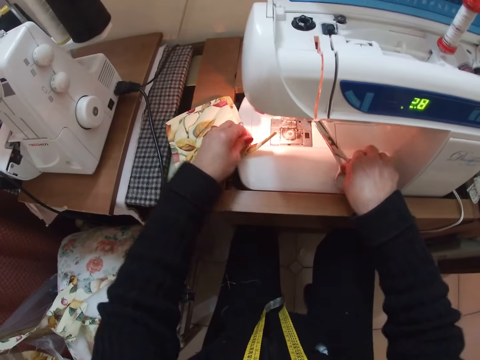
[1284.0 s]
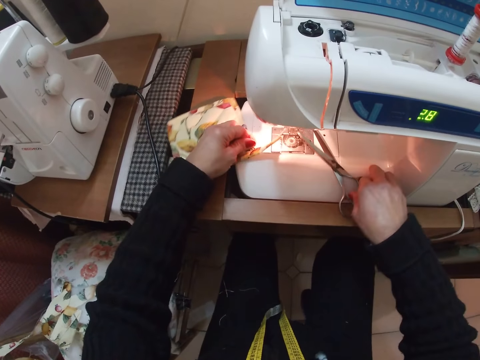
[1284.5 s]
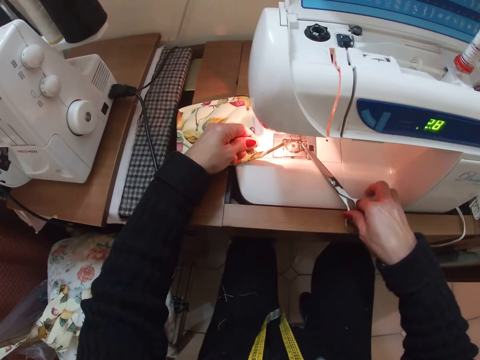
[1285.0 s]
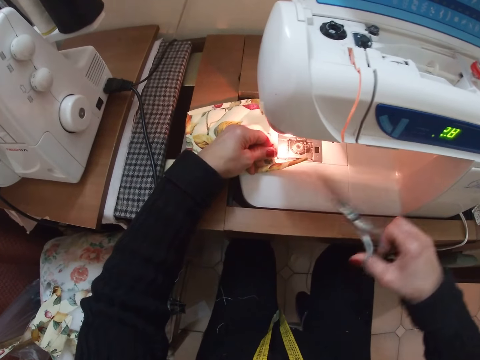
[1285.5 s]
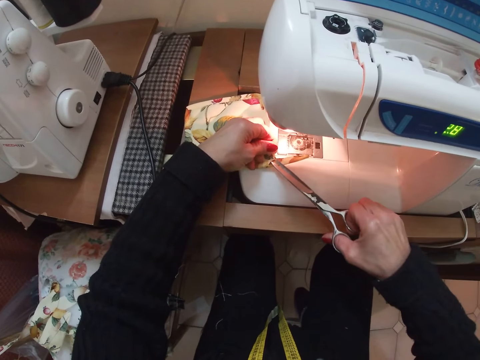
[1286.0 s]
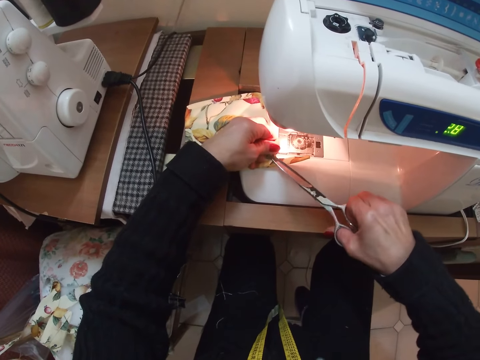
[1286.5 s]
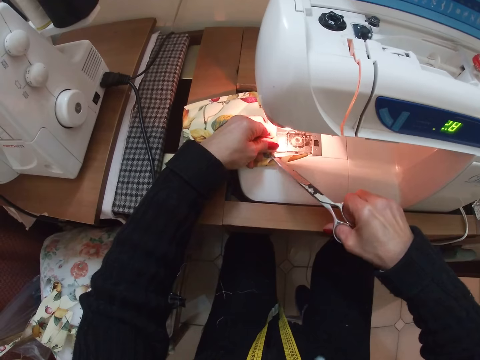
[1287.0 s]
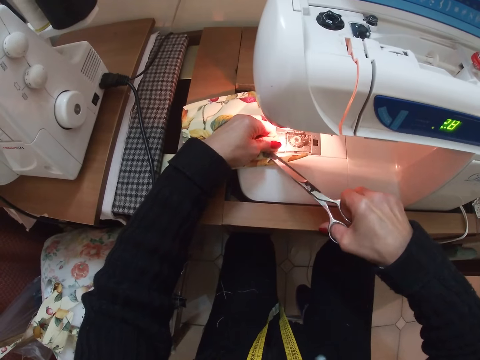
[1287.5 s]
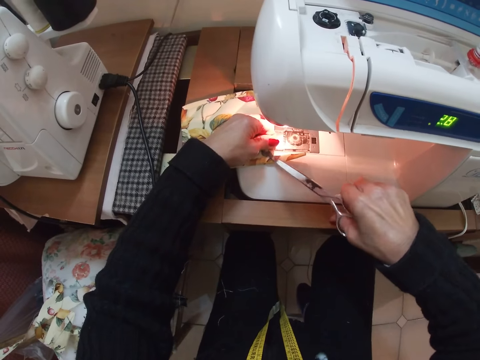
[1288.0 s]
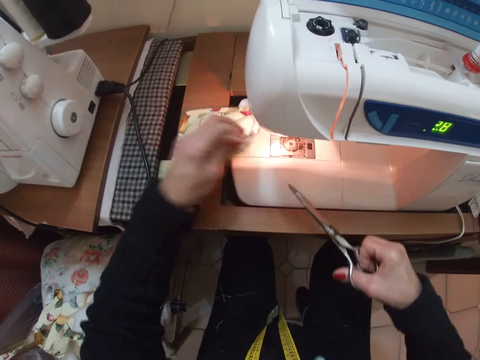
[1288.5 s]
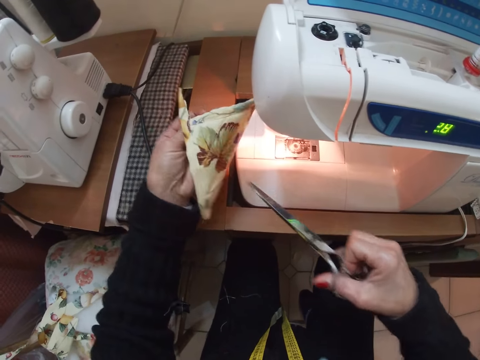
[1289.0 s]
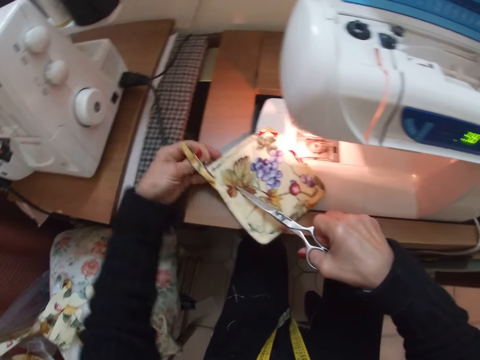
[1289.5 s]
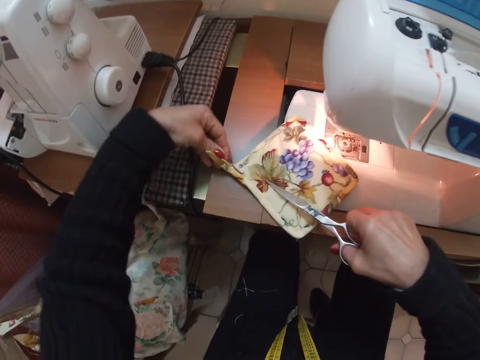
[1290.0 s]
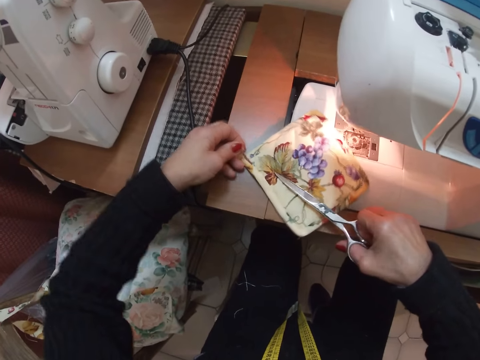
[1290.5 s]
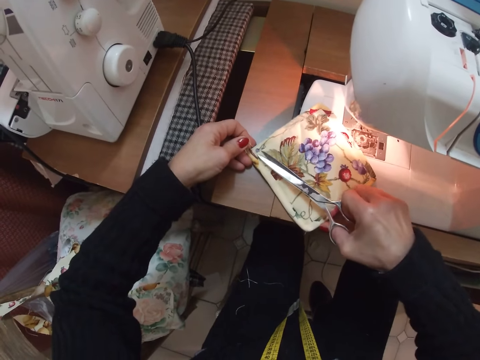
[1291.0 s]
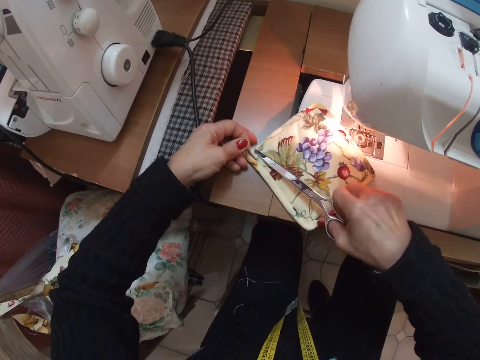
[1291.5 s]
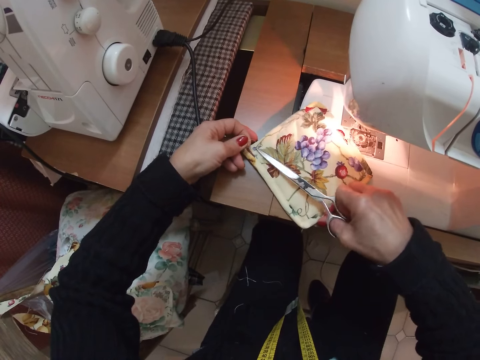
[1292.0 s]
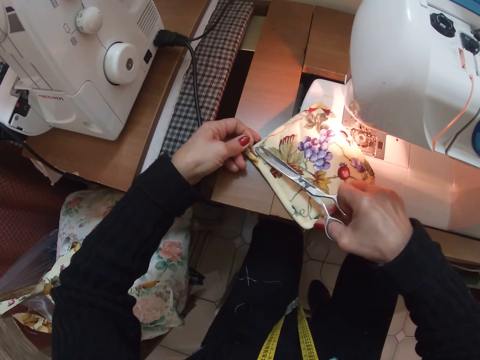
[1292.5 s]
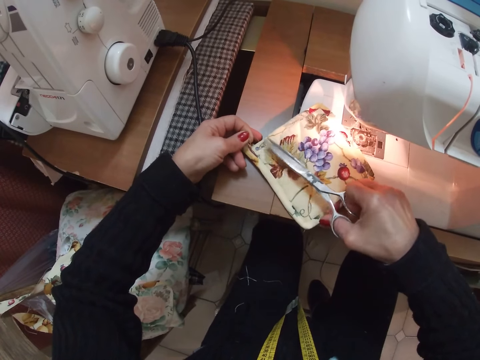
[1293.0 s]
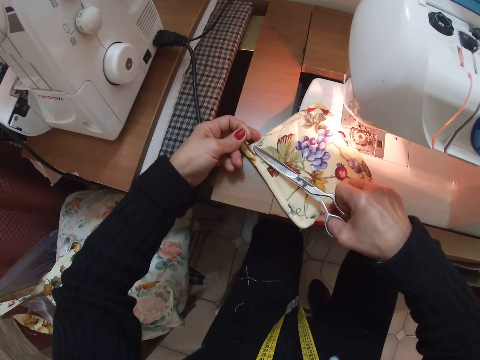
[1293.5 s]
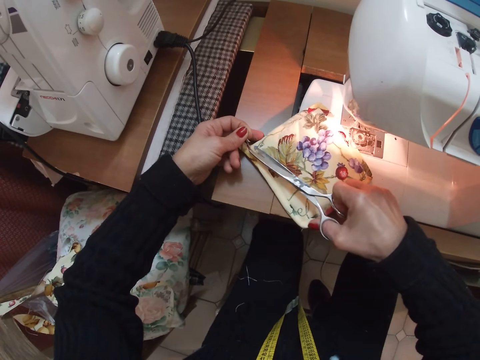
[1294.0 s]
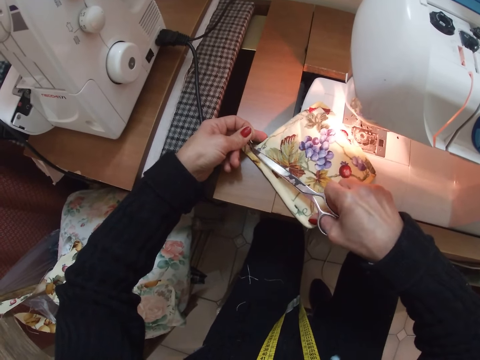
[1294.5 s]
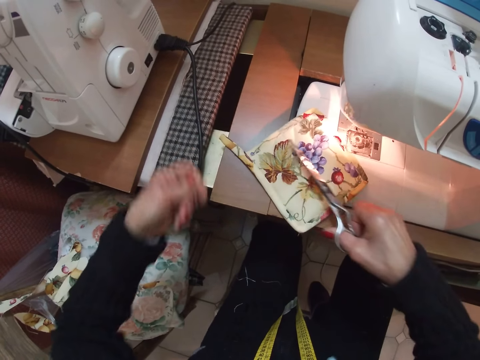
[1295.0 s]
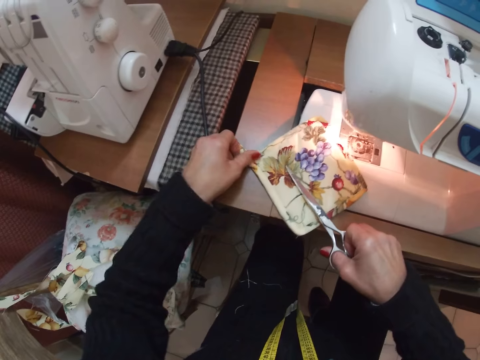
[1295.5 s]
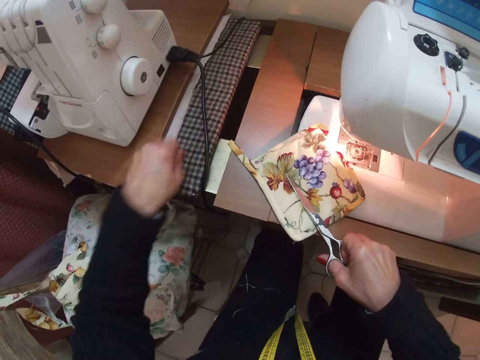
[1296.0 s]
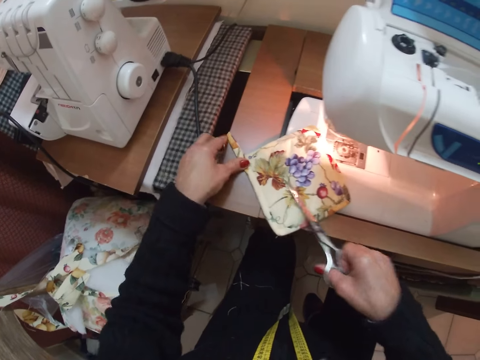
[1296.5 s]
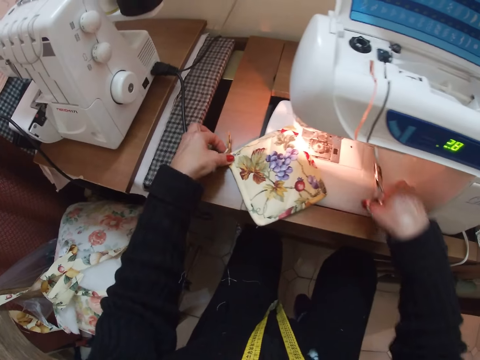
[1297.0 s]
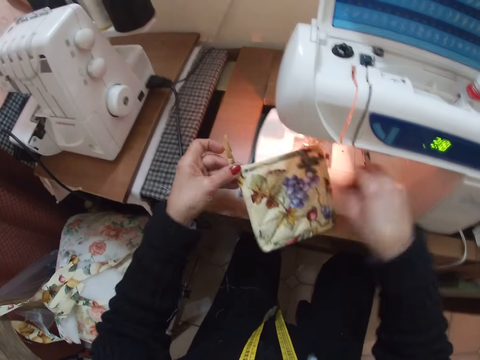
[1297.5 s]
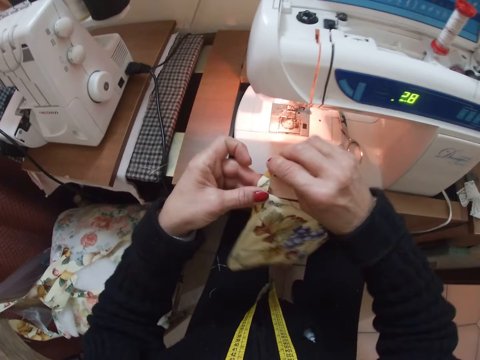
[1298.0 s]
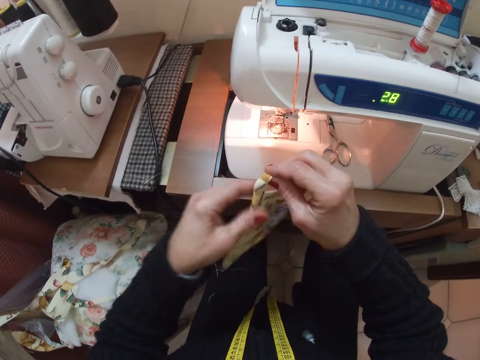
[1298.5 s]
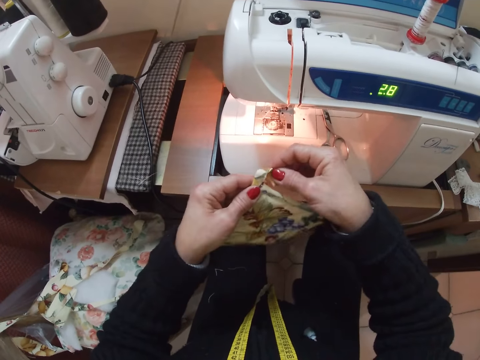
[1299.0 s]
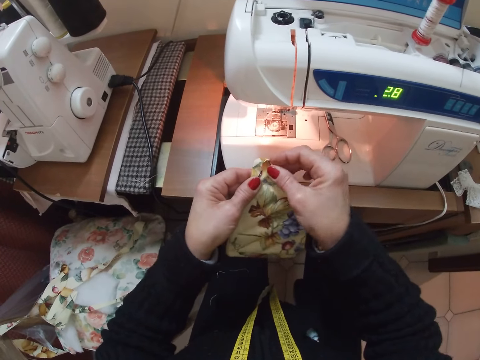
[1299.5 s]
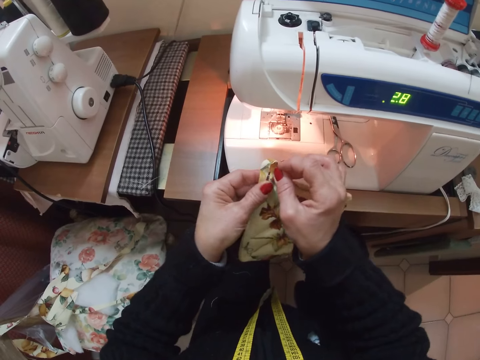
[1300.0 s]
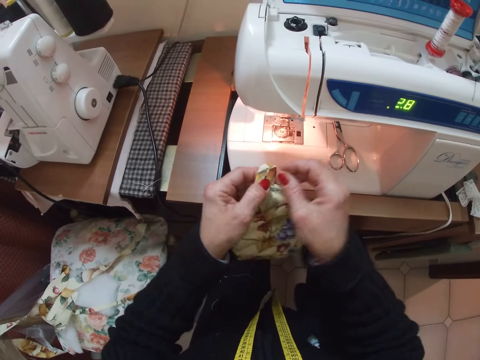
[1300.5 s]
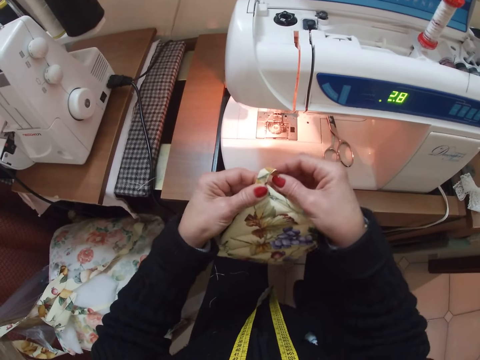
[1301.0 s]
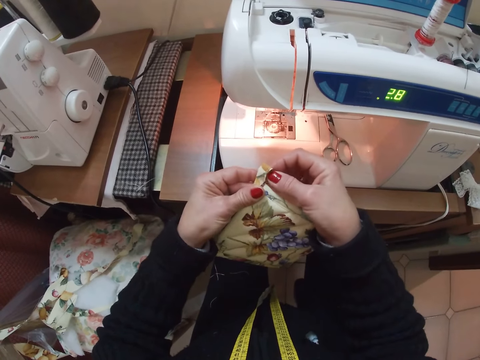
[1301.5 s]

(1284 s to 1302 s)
The camera wearer picks up the scissors from the sewing machine with her right hand. She cuts threads. She cuts a part of the cloth with the scissors. She turns the cloth with her left hand. She places the piece of cloth on the sewing table. She cuts the threads. She cuts a part of the cloth with the scissors. She throws away pieces of the threads. She drops the scissors on the sewing machine. She adjusts the cloth with both hands and folds parts of the piece of cloth.

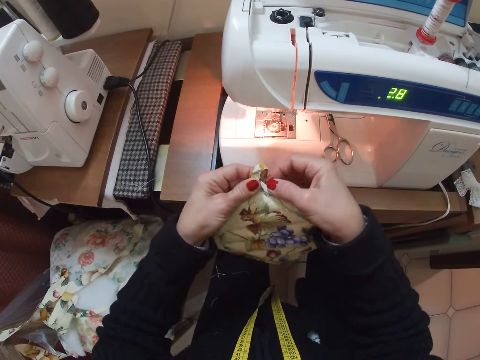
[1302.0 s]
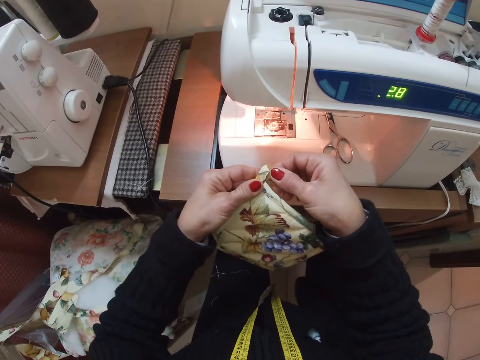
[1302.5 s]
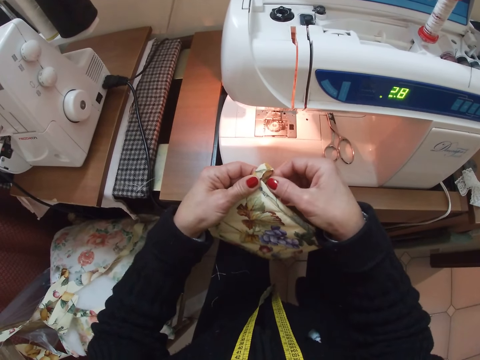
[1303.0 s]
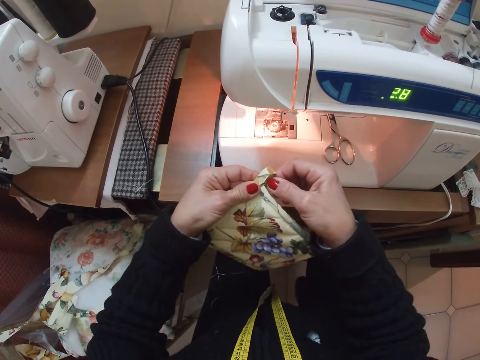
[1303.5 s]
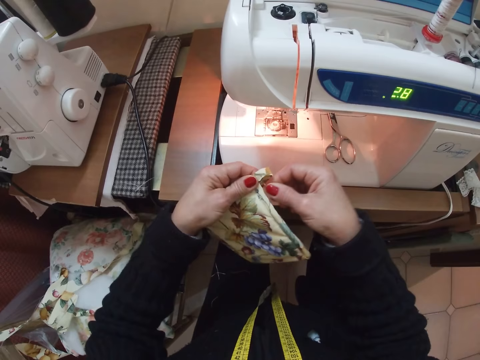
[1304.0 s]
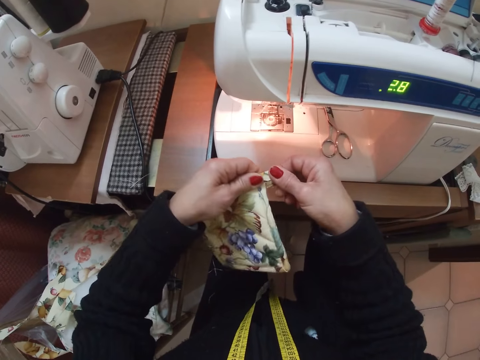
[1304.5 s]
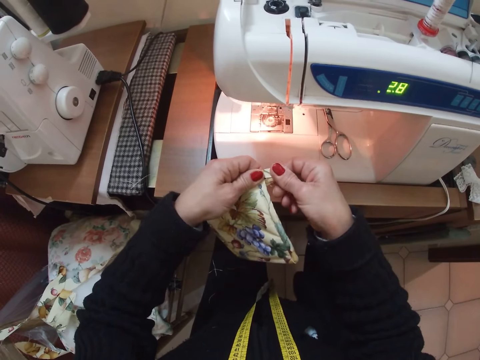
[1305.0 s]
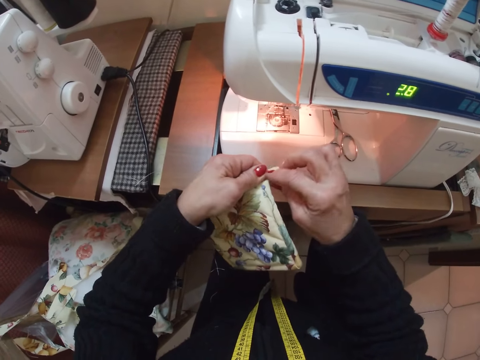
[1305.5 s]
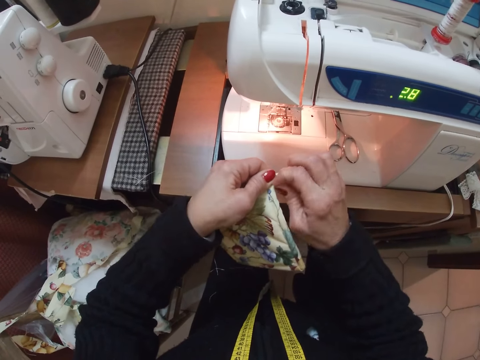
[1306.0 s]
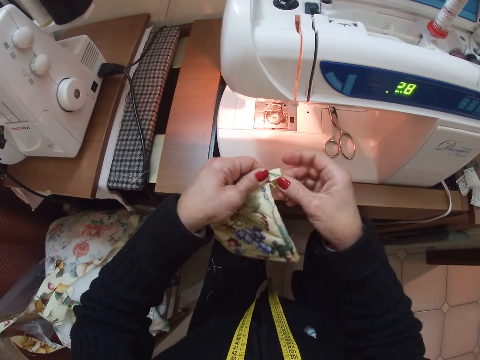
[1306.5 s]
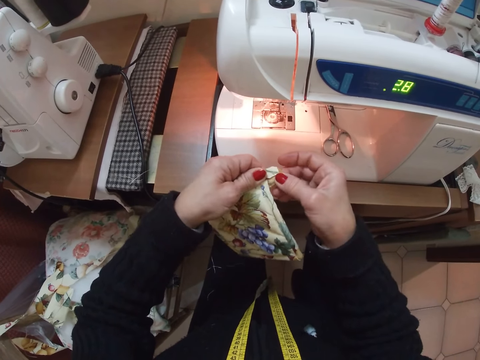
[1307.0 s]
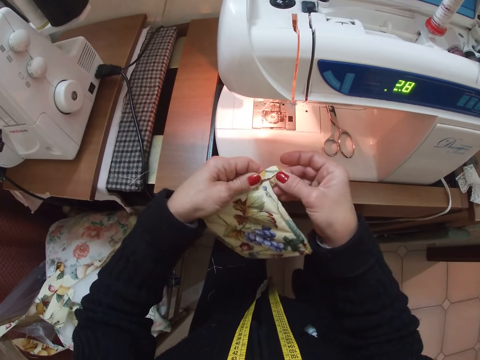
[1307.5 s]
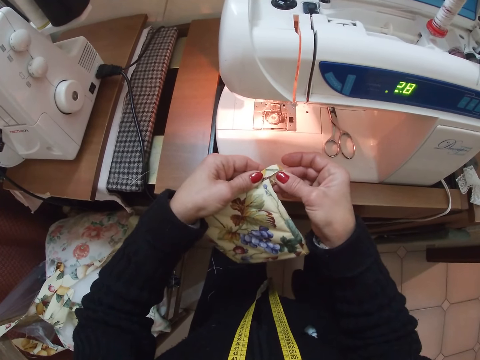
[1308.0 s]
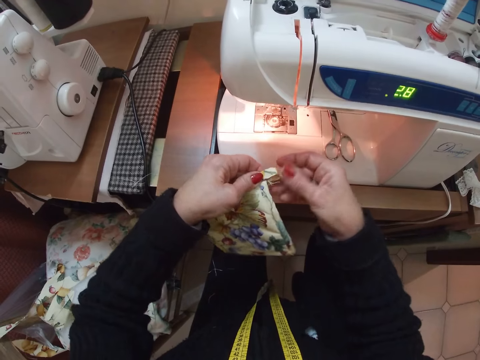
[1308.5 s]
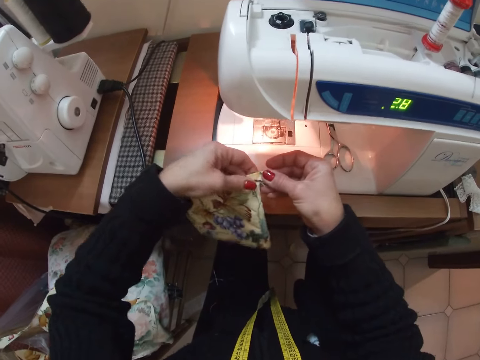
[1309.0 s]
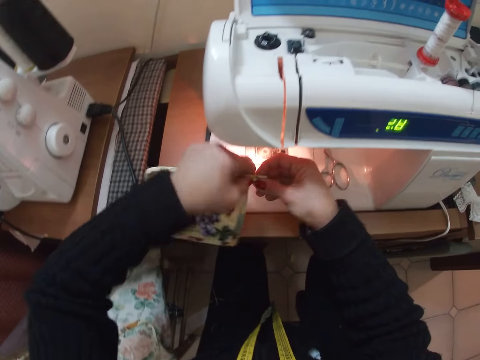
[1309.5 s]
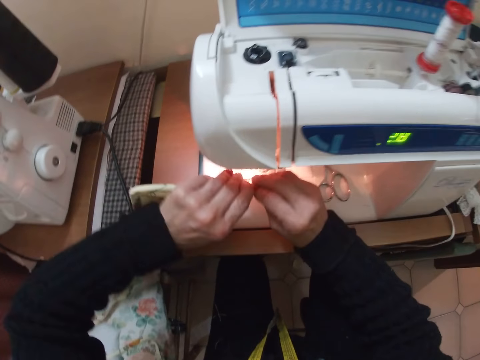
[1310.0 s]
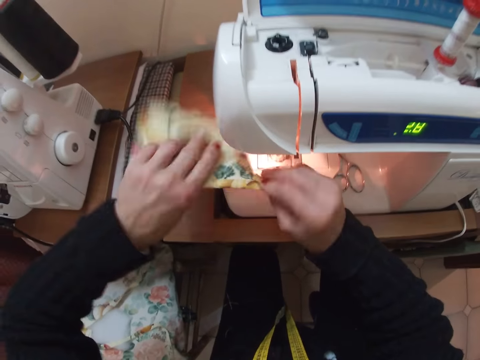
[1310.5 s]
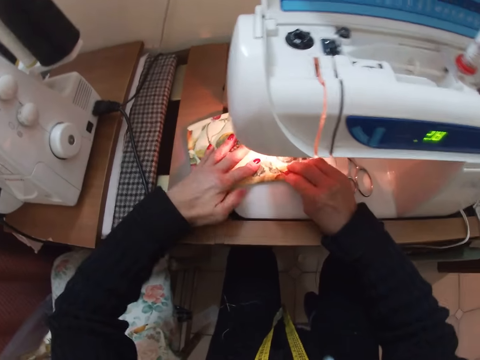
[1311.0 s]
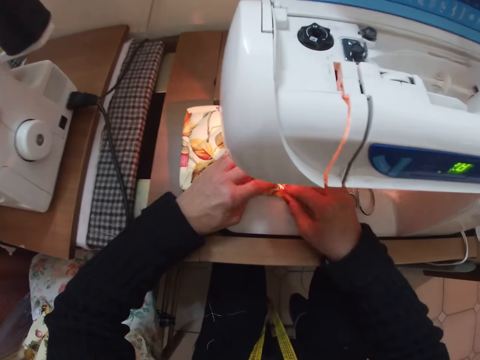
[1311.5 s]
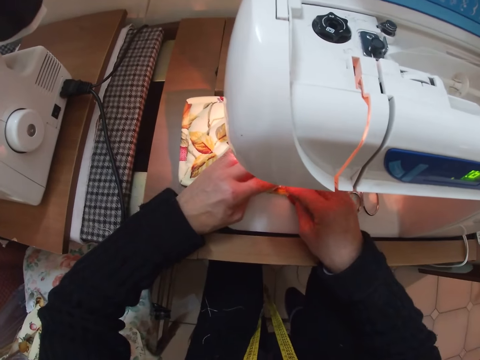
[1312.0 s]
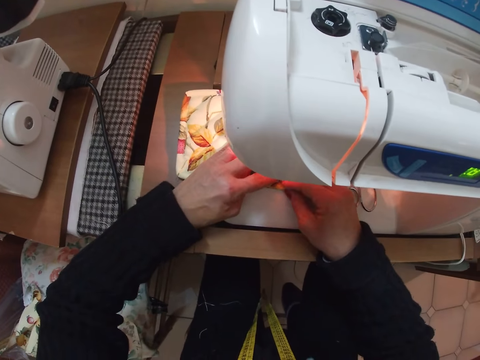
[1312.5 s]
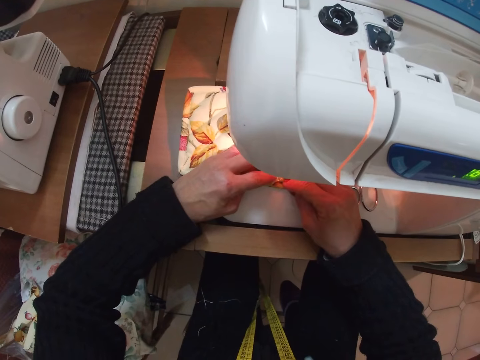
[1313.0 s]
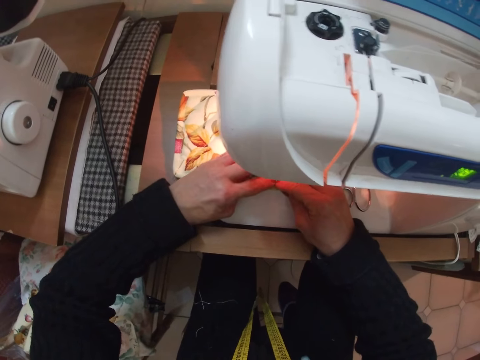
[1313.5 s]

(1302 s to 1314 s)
The camera wearer places the cloth on the sewing machine. They adjust the cloth on the sewing machine with both hands.
